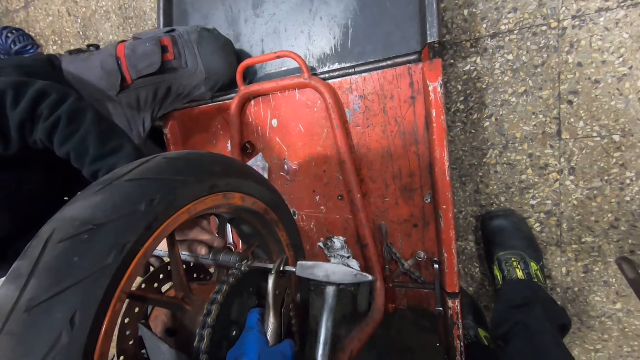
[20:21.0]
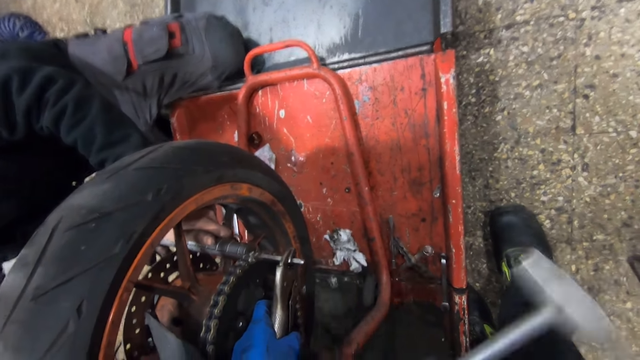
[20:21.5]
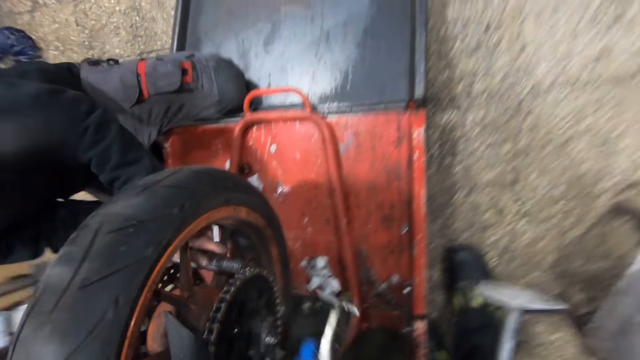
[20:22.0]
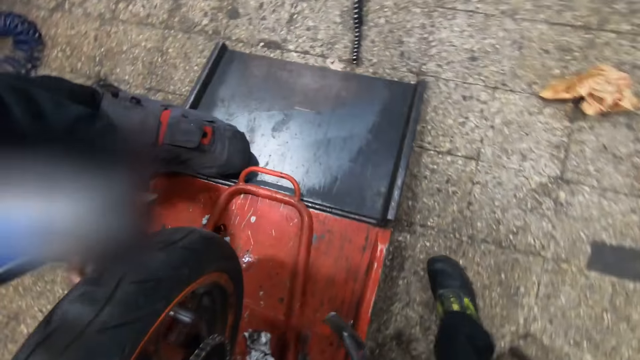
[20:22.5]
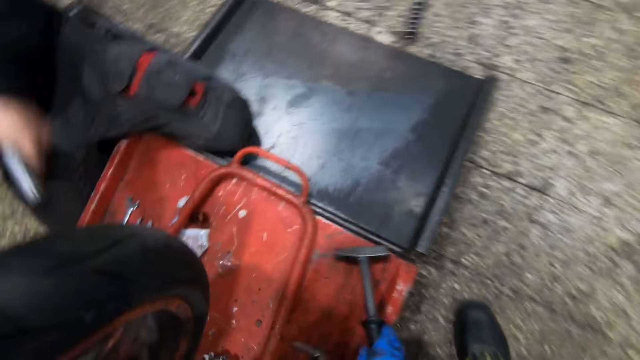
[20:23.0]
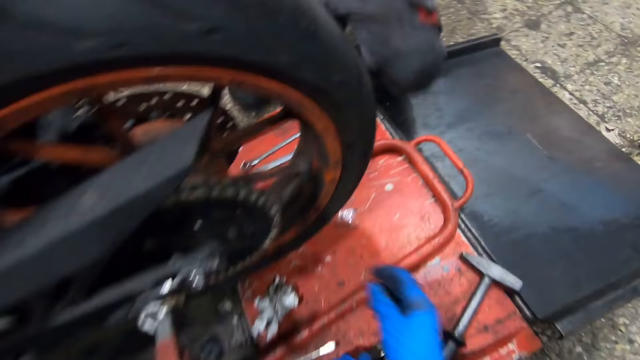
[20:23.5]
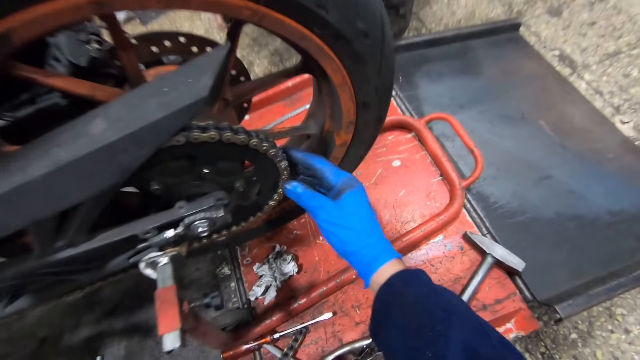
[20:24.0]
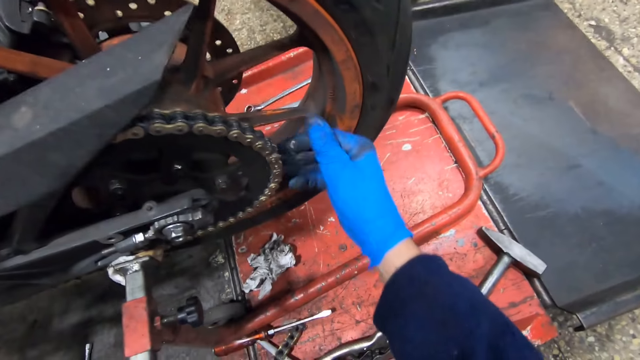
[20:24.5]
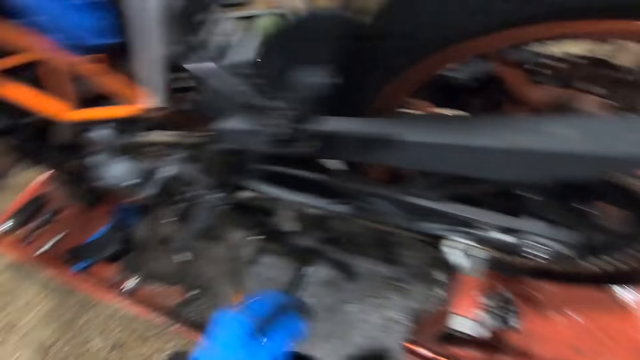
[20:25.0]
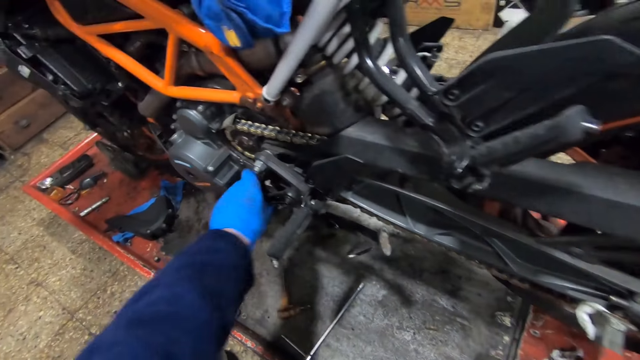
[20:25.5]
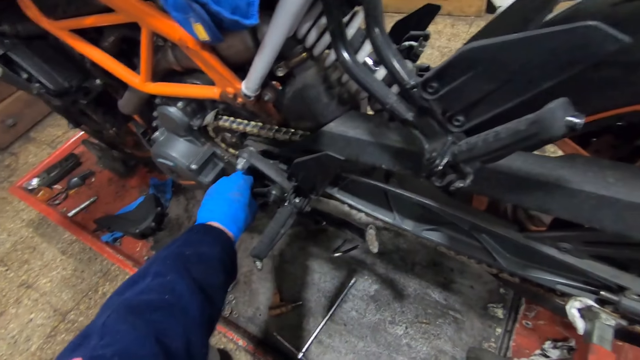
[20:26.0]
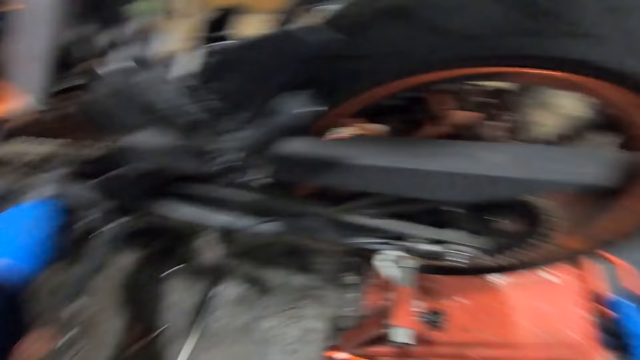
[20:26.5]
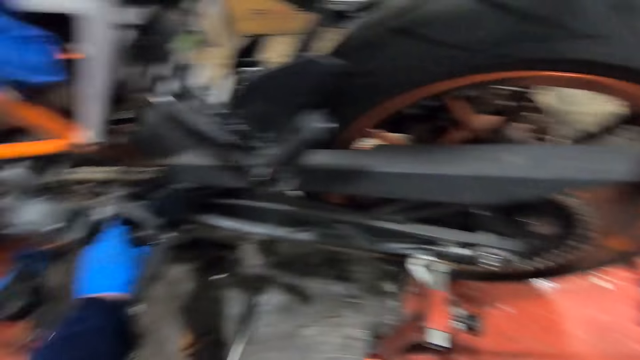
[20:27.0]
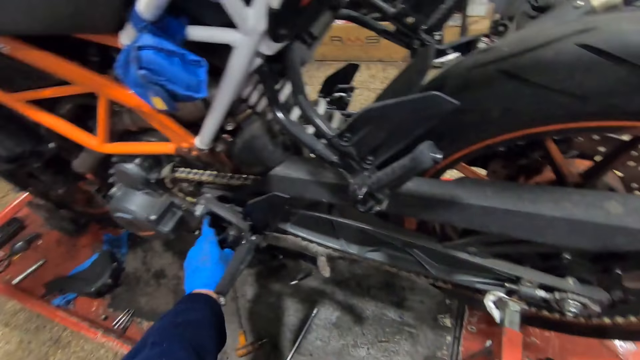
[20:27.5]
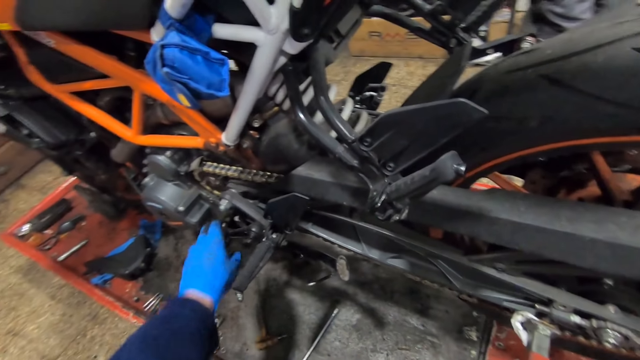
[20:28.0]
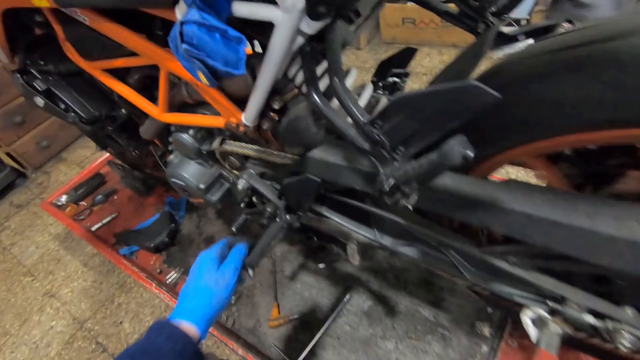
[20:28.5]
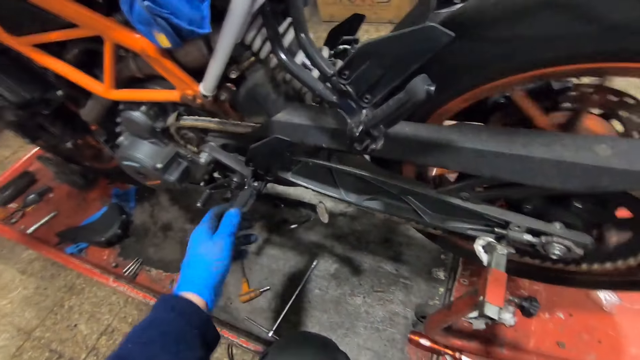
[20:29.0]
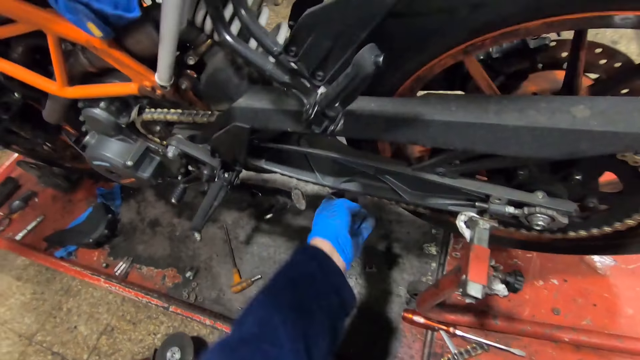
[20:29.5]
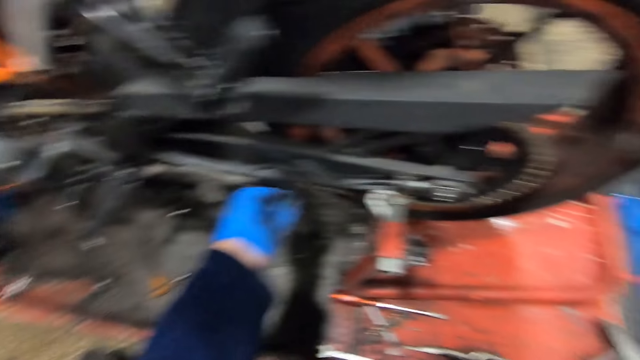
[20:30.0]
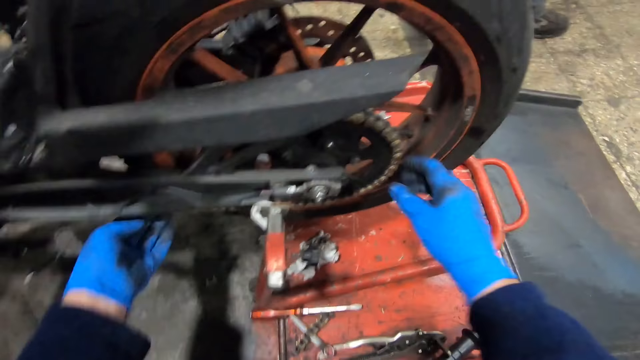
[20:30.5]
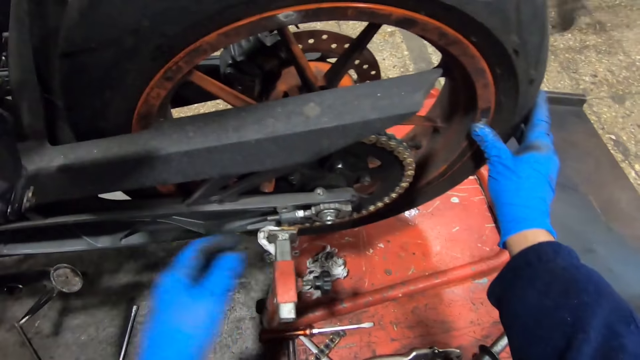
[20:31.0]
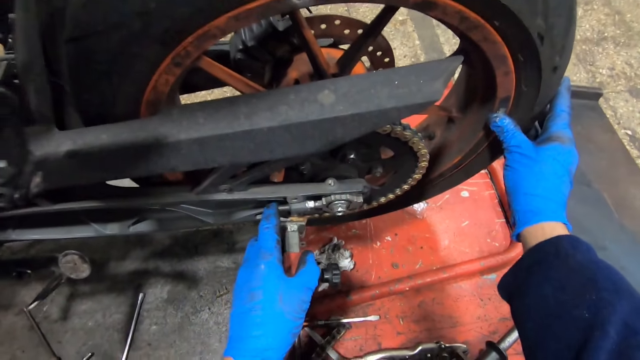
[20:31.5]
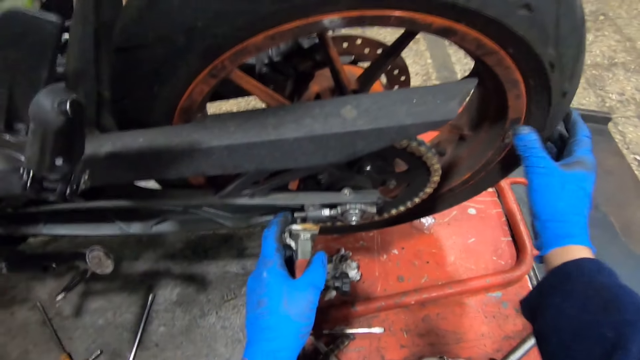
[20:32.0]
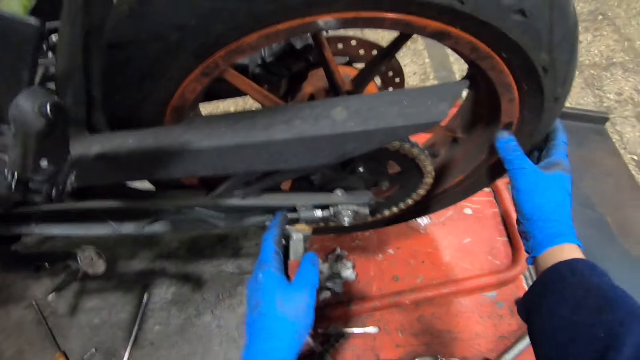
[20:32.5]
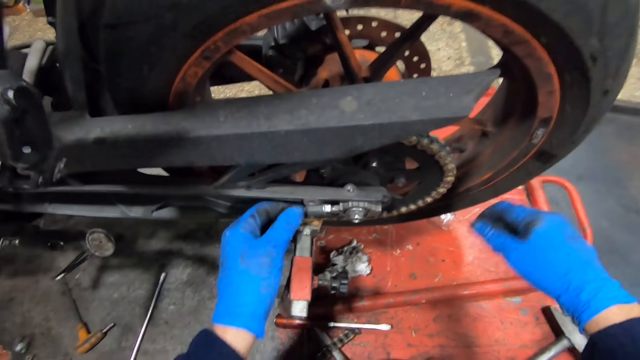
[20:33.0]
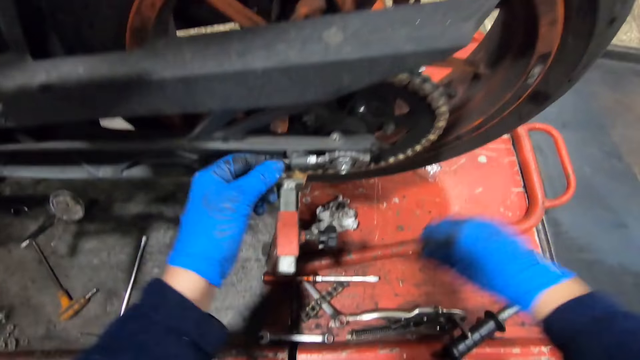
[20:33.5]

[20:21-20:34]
The camera wearer drops the hammer on the work bench with his right hand. The man stands up. The camera wearer rubs his right hand on the bike chain. He adjusts a pedal on the bike with his left hand. He moves the gears down and moves the bike tire. He adjusts the chain under the bike with his left hand. The man walks past the camera wearer. The camera wearer shakes the bike chain. He holds the rear tire with his right hand and holds the wheel on the bike with his left hand. He looks at the bike.

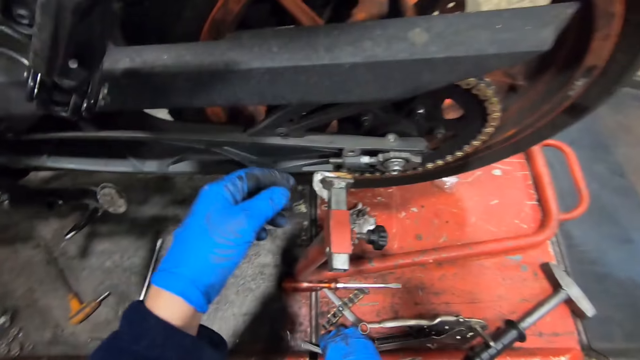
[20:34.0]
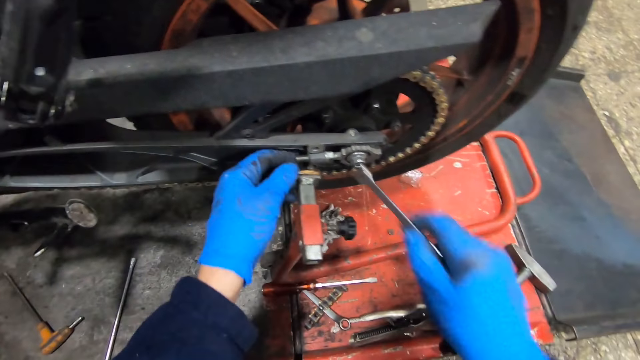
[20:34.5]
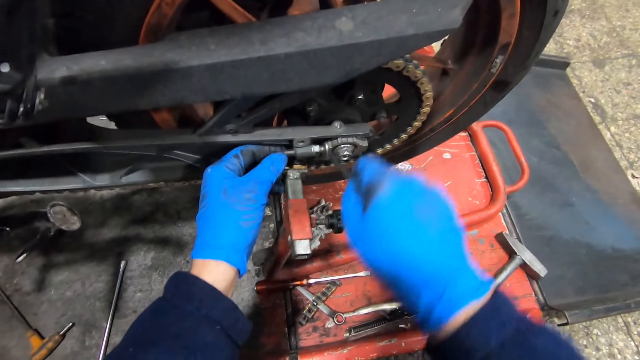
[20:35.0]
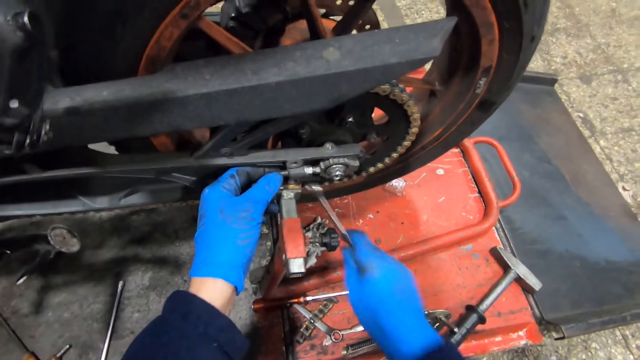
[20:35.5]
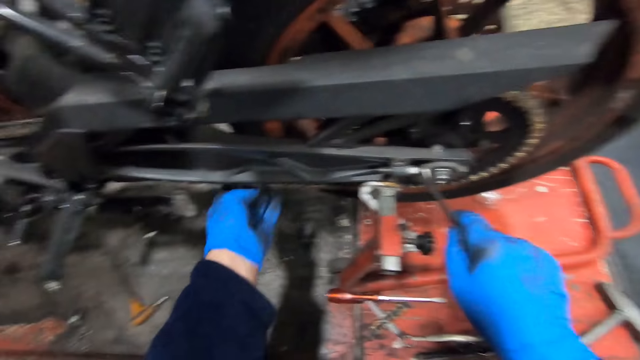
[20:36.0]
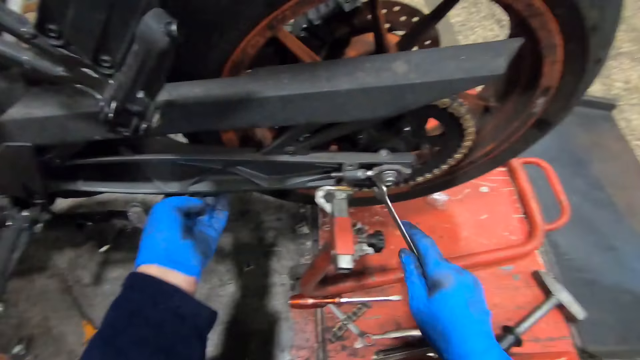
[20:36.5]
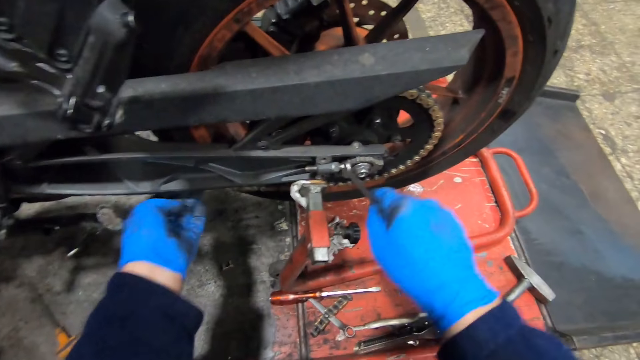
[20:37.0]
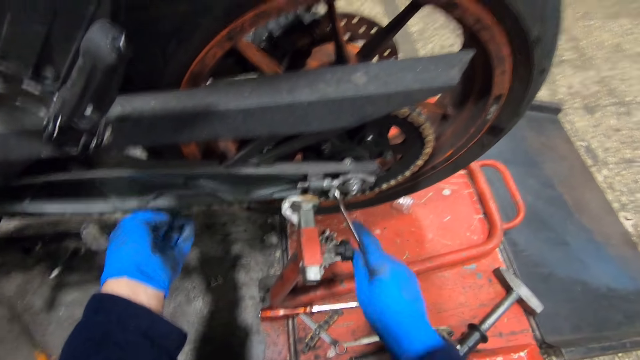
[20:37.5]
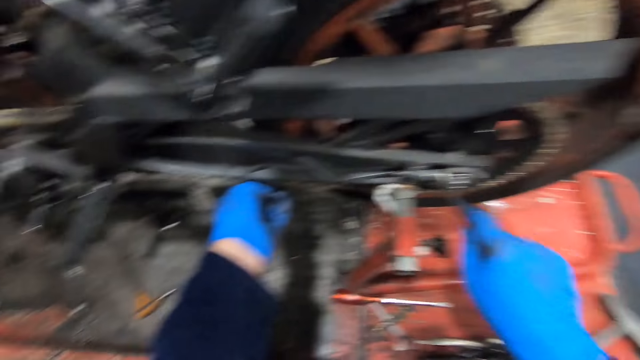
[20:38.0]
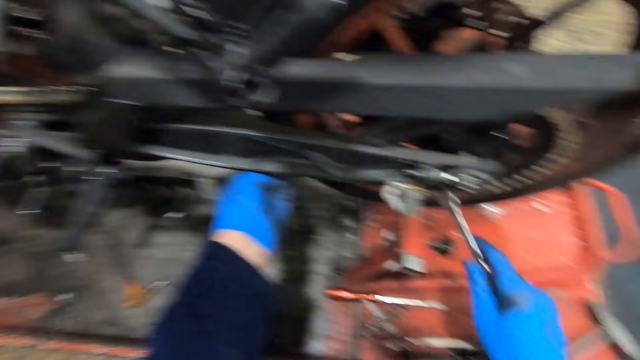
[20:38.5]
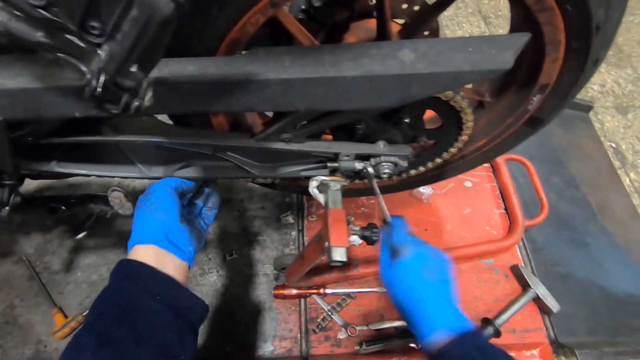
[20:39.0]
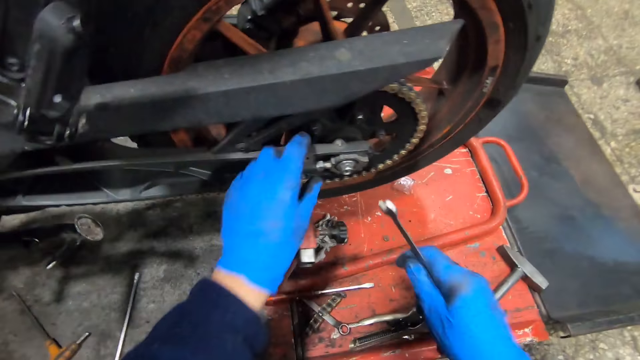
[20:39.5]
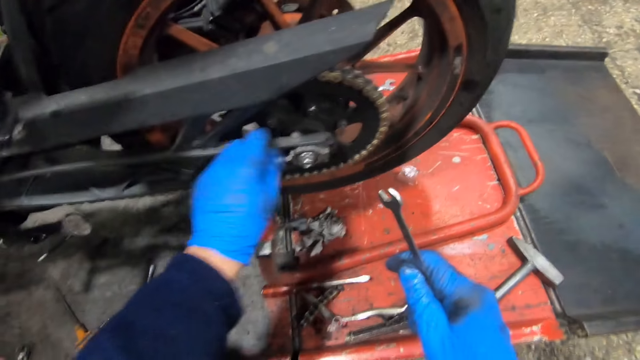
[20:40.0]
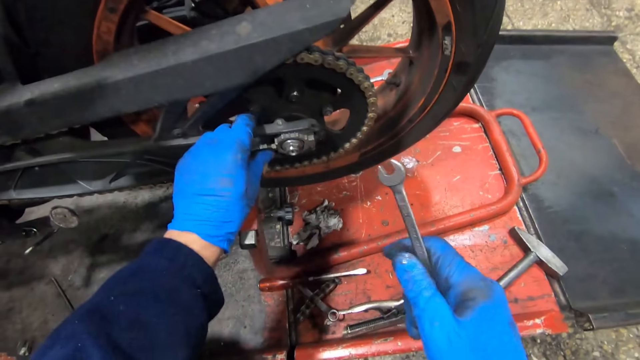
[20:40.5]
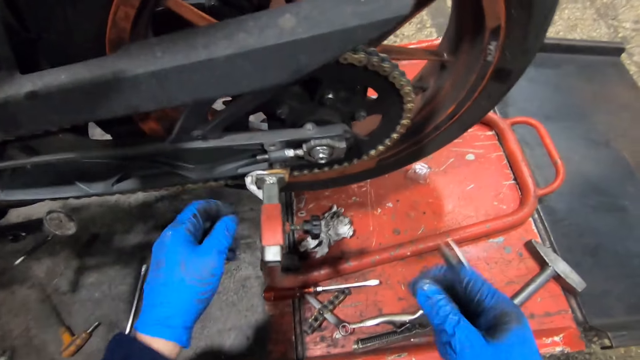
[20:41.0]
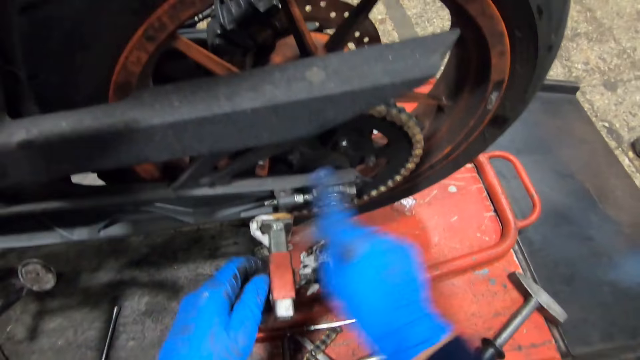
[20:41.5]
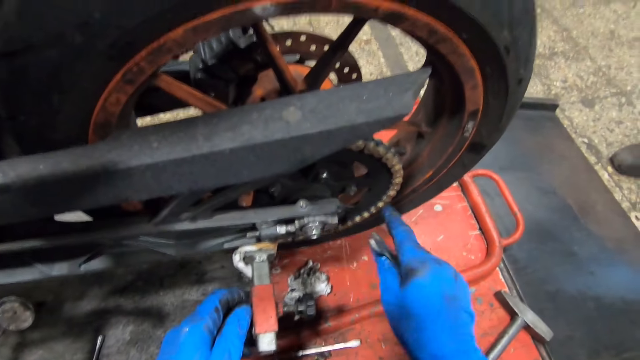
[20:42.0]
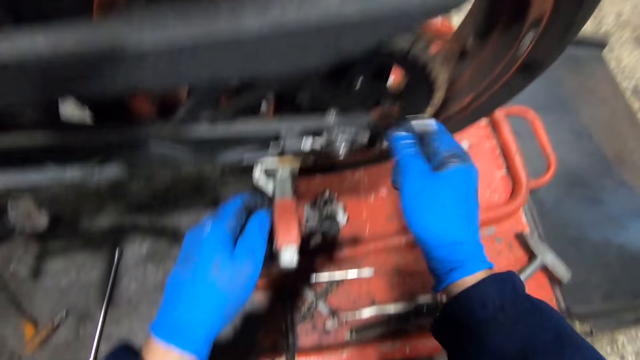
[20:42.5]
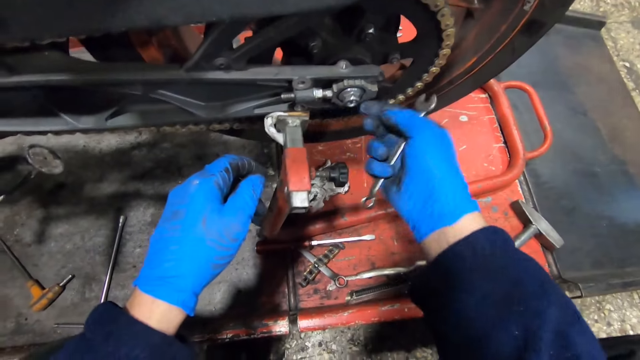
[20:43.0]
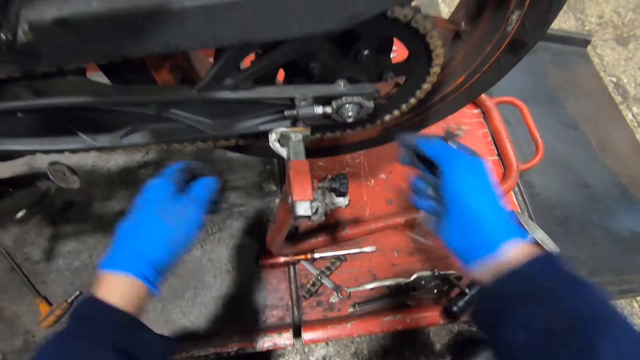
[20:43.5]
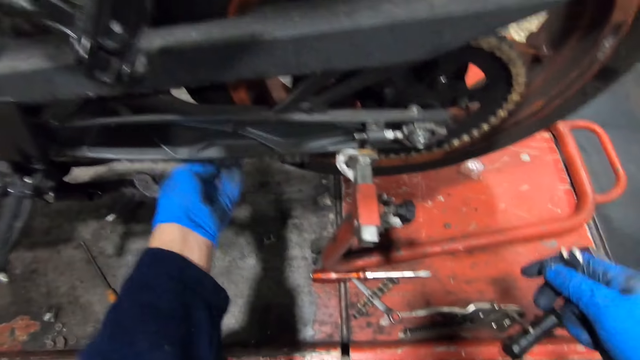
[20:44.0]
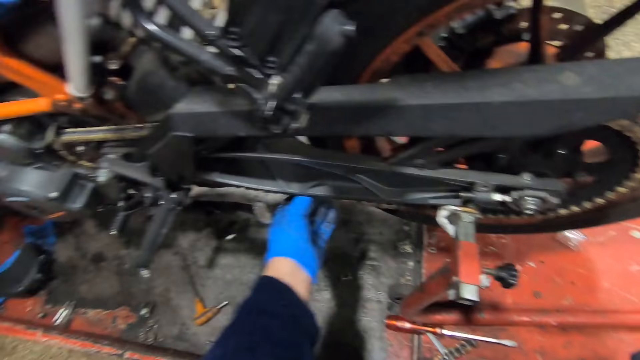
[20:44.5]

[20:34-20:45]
The camera wearer picks up a spanner from the work bench with his right hand. He loosens the nut on the wheel with the spanner in his right hand. He ties the bolt. He adjusts the chain under the bike with his left hand. He shakes the bike chain. He ties the bolt. He shakes the bike chain. He loosens the nut on the wheel of the bike with his left hand. He rubs his right hand on the wheel of the bike. He wipes the bolt with his hands. He shakes the bike chain and adjusts the chain under the bike with his left hand.
